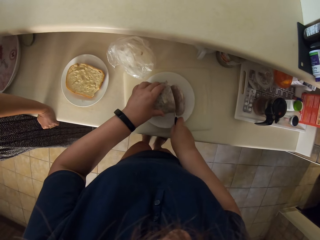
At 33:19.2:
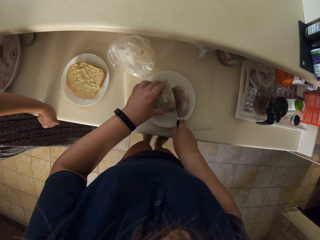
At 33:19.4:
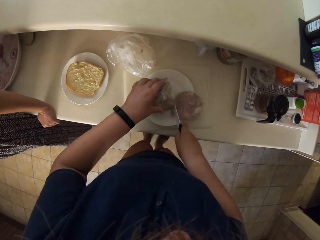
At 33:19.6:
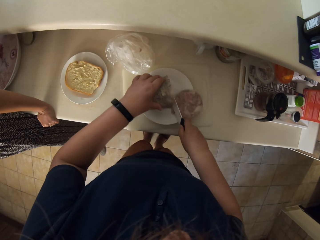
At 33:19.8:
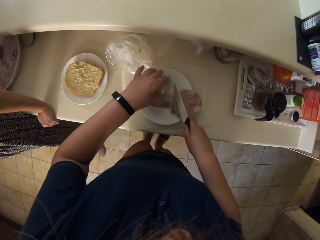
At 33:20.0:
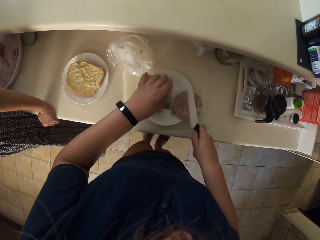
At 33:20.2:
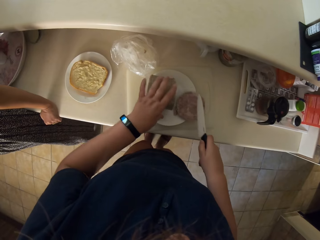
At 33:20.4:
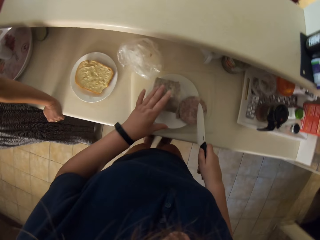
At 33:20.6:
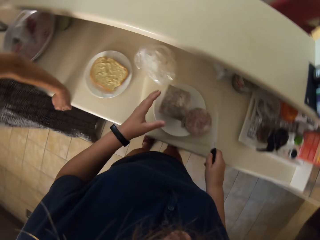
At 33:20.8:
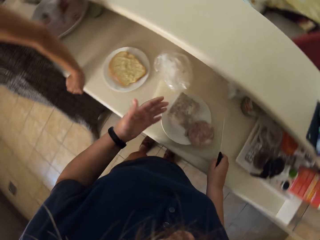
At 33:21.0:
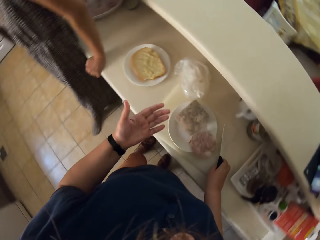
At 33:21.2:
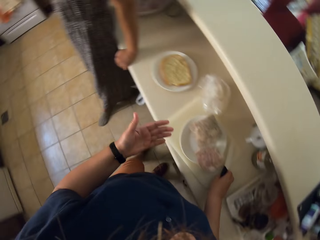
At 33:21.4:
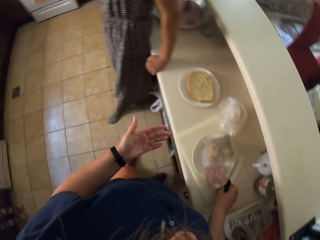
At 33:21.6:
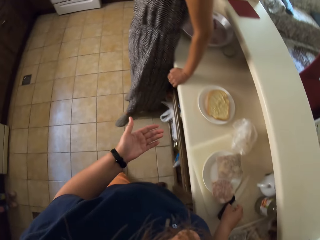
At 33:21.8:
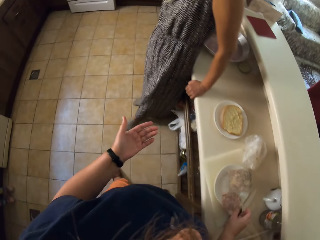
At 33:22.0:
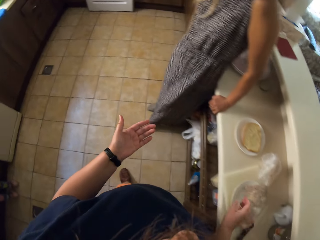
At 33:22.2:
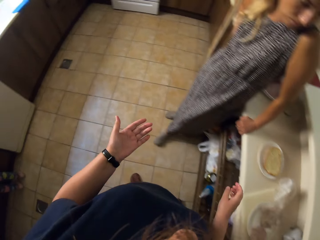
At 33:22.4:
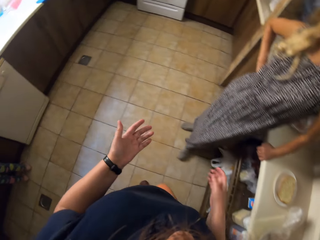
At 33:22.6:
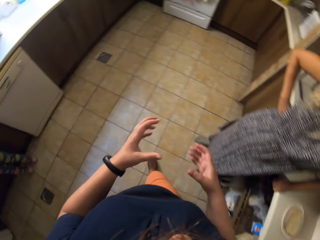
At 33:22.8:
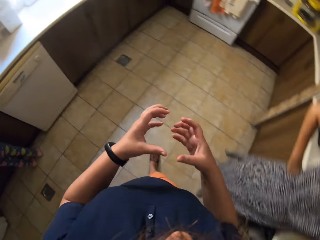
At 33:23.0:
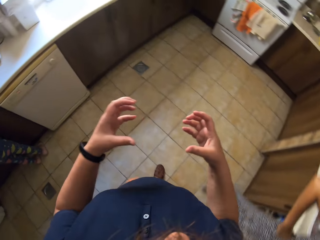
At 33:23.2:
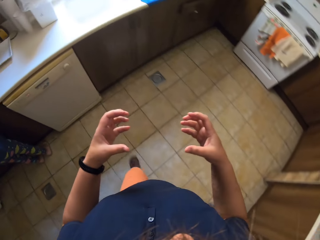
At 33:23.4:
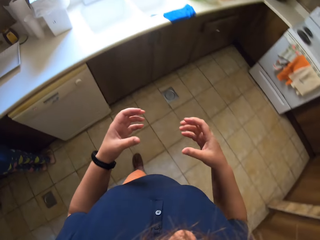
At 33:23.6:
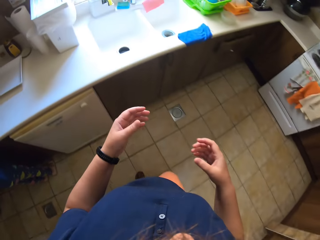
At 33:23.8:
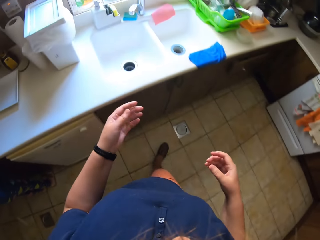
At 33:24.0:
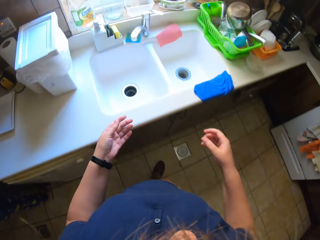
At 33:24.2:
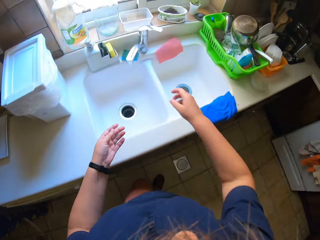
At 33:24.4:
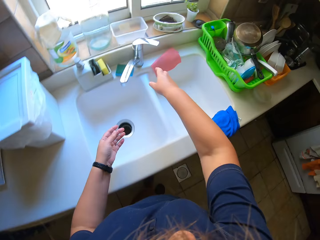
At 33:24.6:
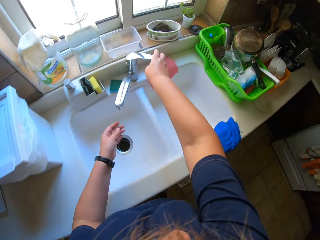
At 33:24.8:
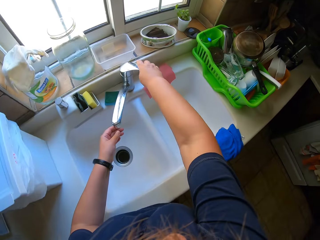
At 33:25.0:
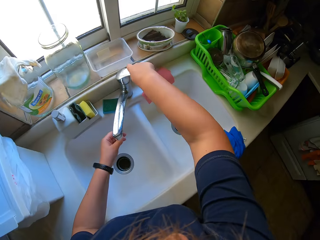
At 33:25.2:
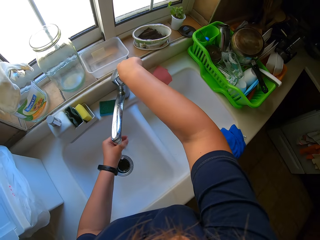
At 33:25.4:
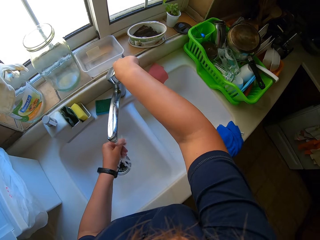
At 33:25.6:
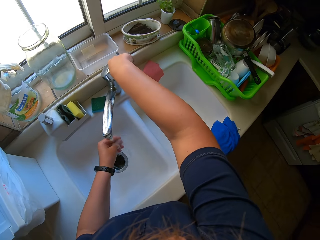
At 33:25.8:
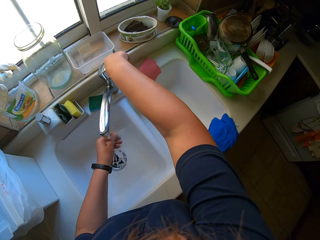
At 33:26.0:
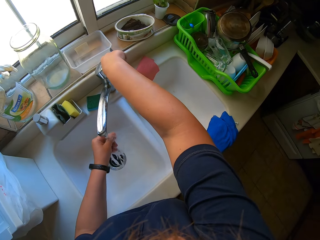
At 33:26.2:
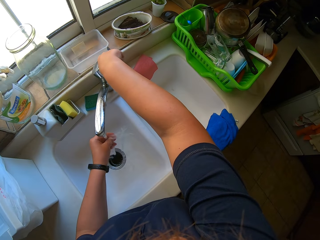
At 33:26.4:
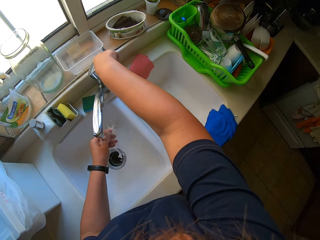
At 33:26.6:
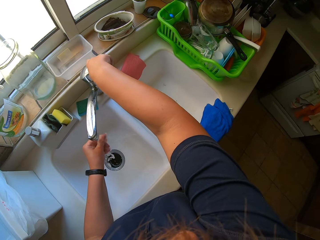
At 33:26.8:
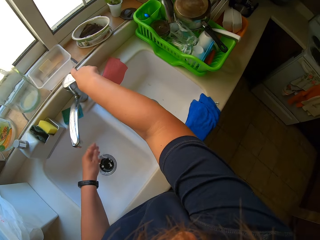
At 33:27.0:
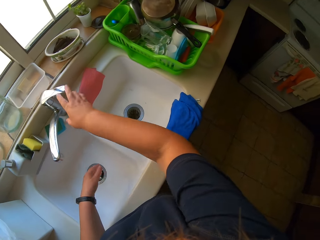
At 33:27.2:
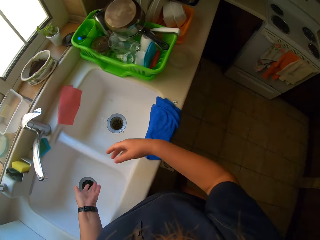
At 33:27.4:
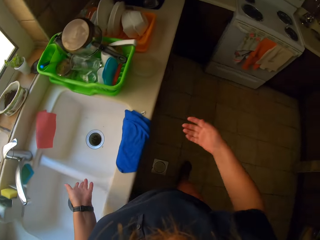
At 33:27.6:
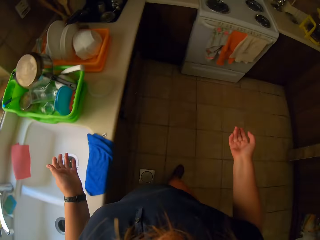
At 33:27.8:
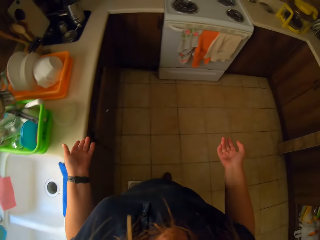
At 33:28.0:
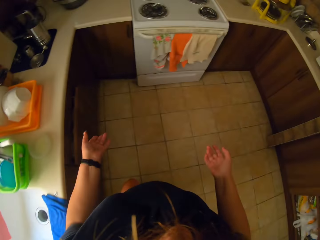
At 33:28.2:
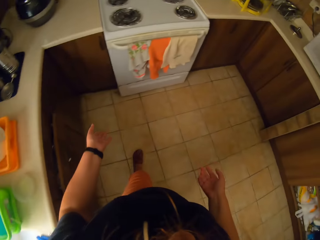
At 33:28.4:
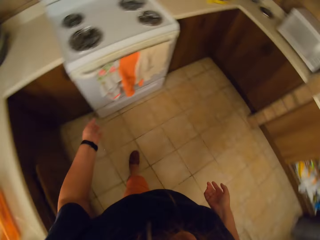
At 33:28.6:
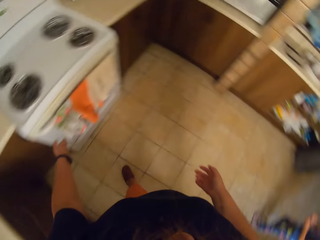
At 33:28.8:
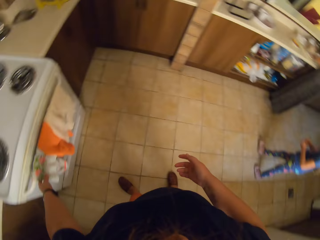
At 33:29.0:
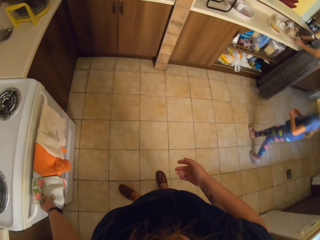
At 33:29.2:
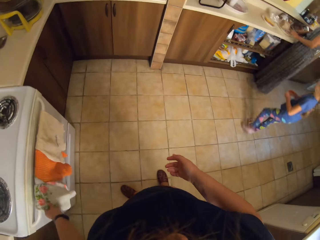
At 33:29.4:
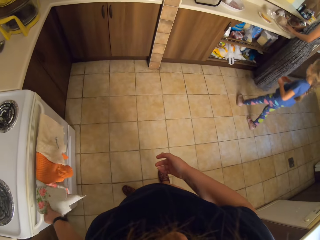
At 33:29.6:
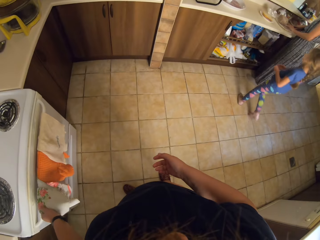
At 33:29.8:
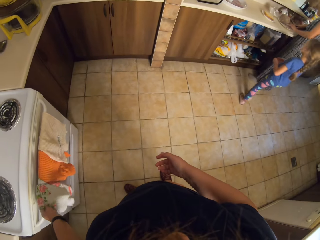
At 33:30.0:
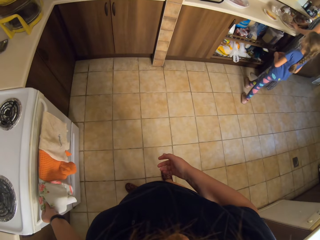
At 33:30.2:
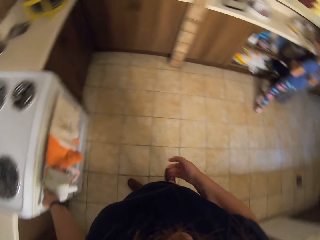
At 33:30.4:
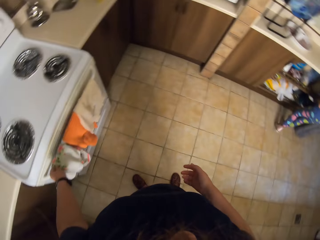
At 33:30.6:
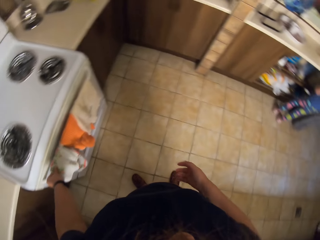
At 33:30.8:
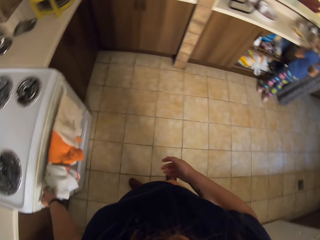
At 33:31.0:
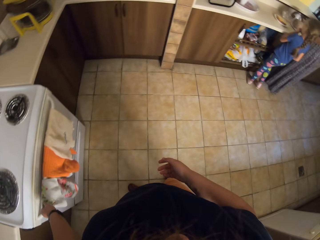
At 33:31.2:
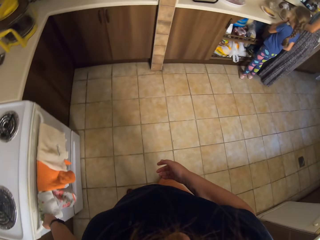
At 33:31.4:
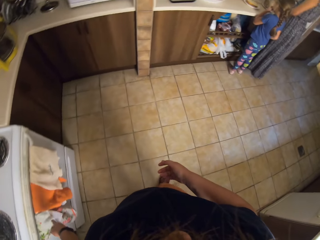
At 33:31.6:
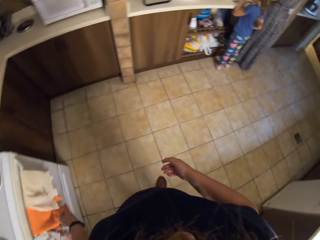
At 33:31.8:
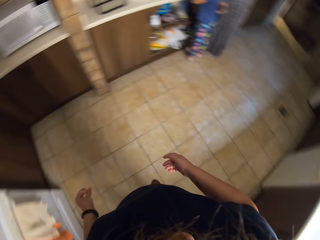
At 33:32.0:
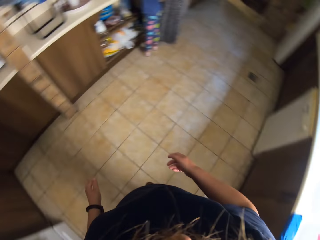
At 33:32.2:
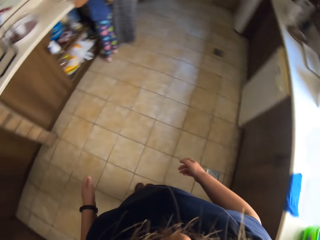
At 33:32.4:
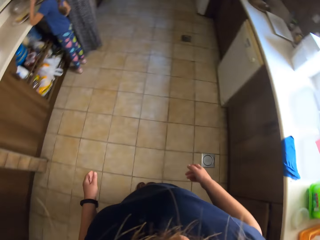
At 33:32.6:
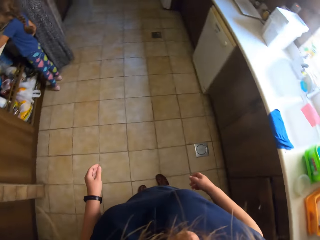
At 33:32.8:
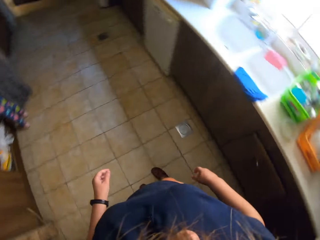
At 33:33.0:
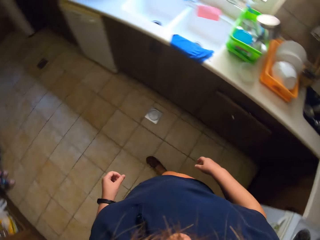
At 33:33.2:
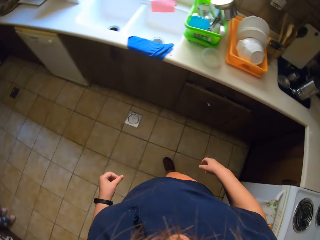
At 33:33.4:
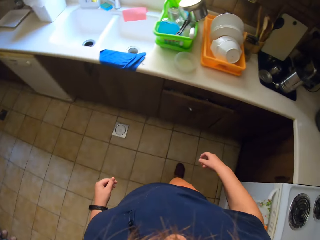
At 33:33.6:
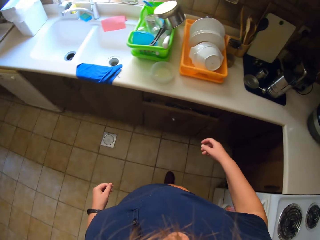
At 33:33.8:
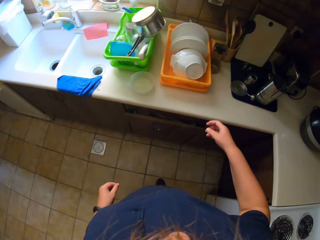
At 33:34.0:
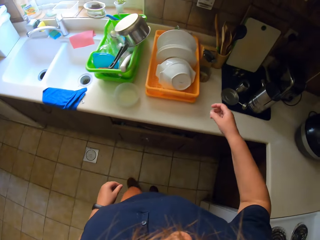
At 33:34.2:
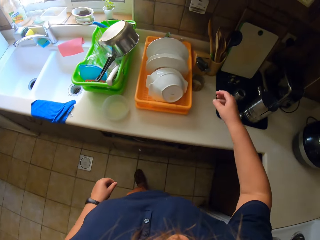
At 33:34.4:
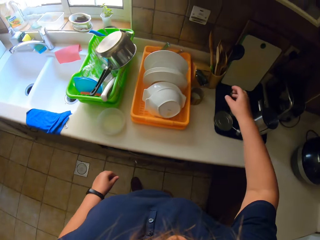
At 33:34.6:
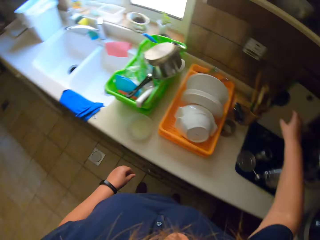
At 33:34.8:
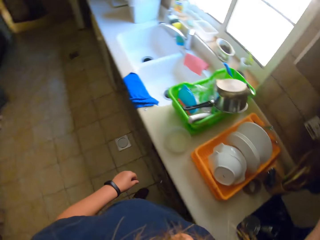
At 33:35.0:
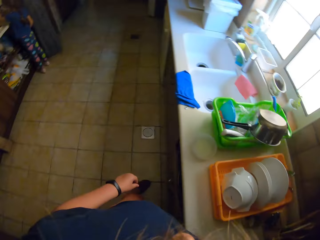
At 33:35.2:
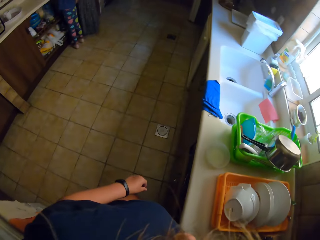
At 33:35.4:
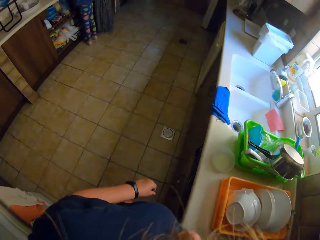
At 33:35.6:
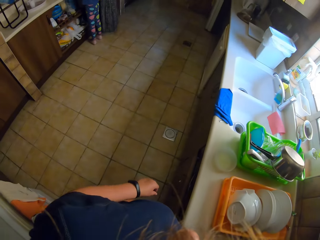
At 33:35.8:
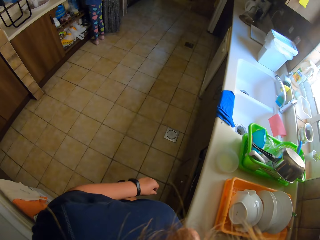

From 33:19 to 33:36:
The camera wearer looks at the hands. They walk around. They open the tap, wash hands in a sink, and close the tap. They walk around. They wipe hands with a kitchen towel. They look around. They walk around. They look around.

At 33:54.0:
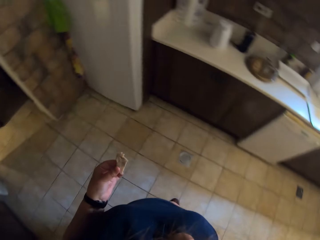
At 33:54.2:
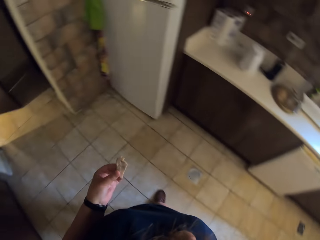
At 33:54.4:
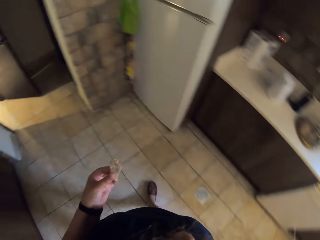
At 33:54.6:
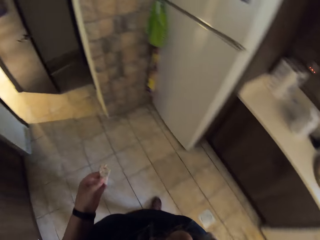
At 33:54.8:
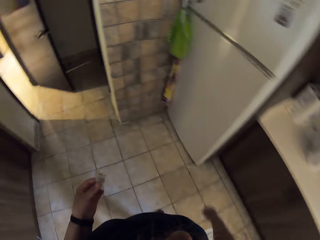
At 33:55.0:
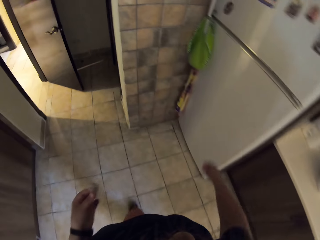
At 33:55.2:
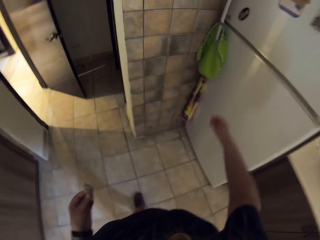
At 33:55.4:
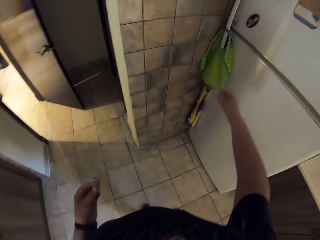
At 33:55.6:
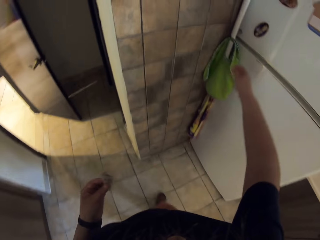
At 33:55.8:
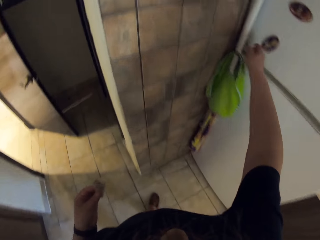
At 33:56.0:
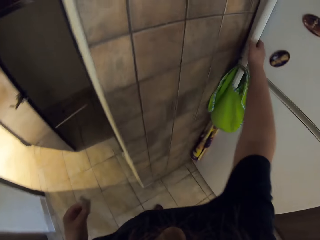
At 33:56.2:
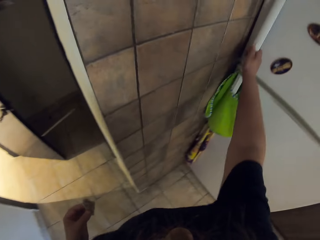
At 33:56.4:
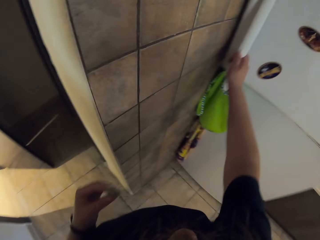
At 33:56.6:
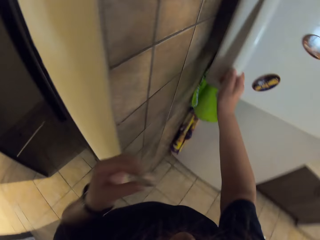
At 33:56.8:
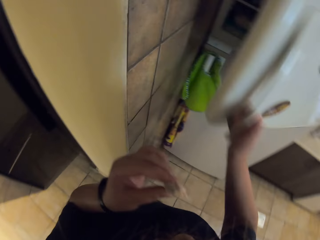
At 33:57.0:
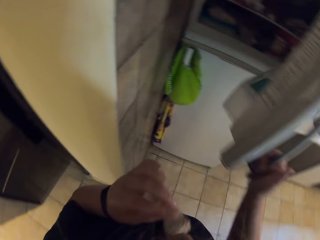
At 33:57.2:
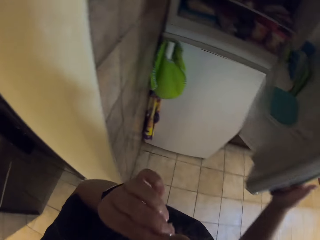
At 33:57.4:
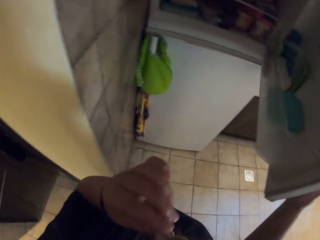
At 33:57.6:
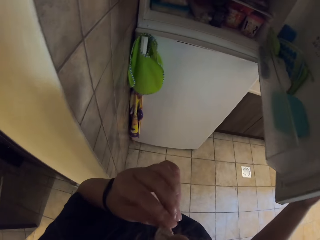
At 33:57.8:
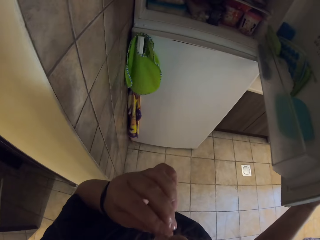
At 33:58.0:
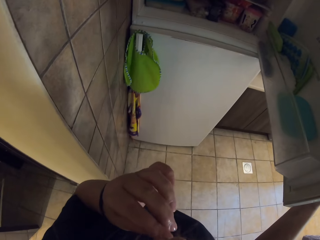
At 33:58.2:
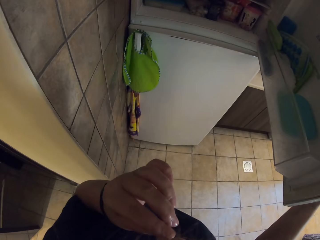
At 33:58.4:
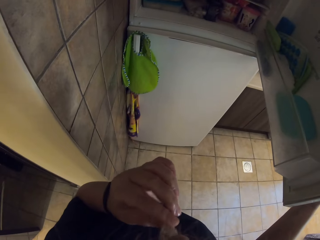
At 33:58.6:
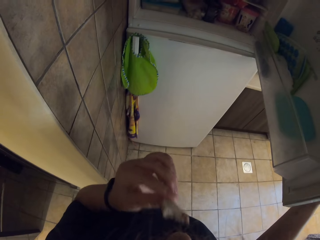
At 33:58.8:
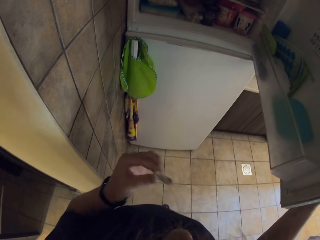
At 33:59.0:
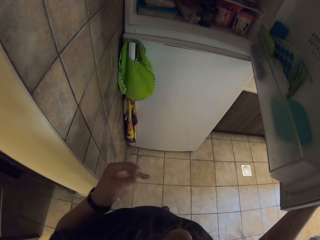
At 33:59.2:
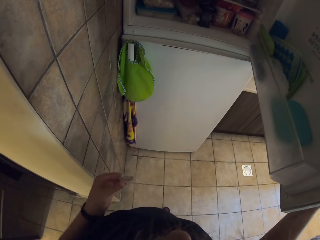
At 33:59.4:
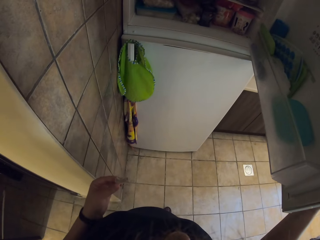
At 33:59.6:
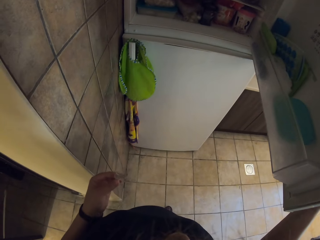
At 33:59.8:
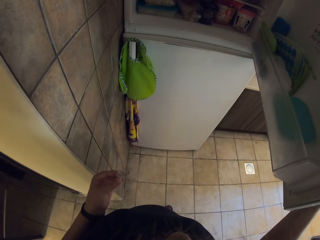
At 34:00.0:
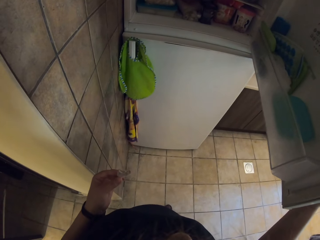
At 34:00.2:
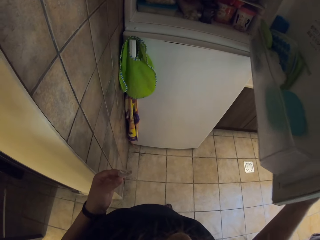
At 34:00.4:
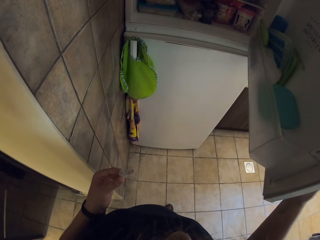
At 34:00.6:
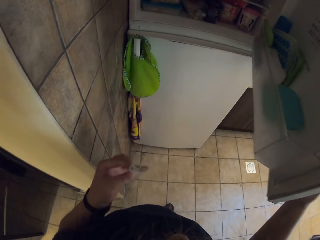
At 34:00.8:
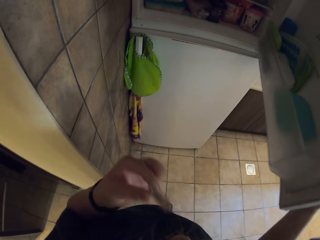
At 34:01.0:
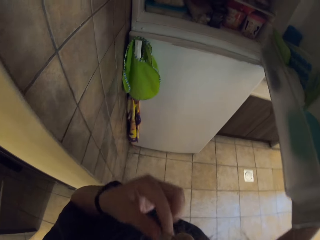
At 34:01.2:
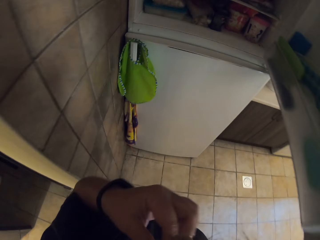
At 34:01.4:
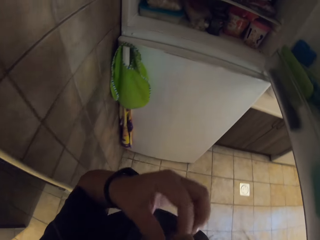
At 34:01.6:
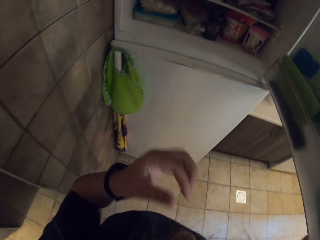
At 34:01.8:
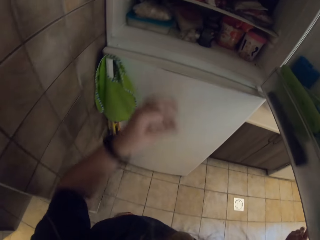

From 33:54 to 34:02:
The camera wearer opens a fridge. They look inside the fridge.
